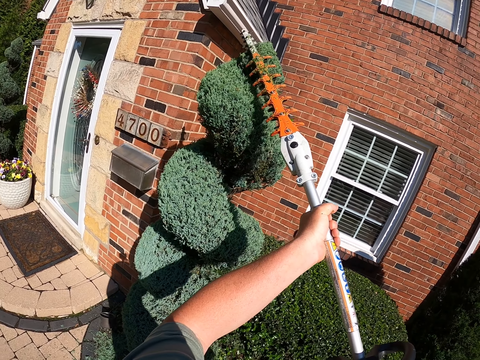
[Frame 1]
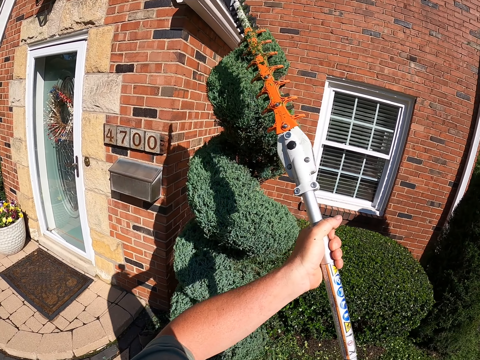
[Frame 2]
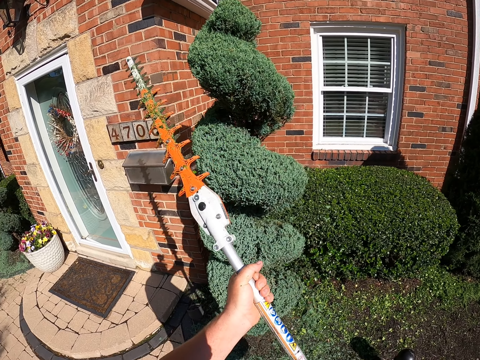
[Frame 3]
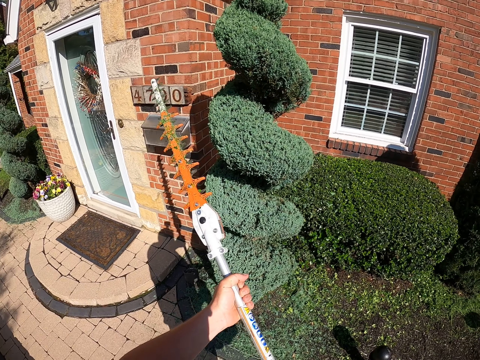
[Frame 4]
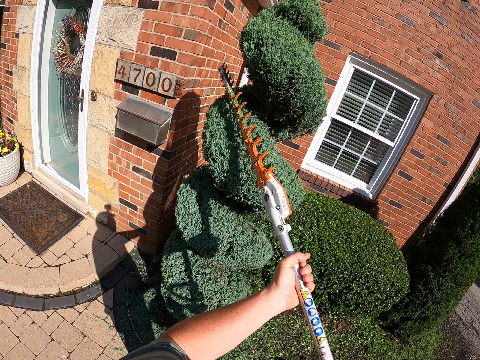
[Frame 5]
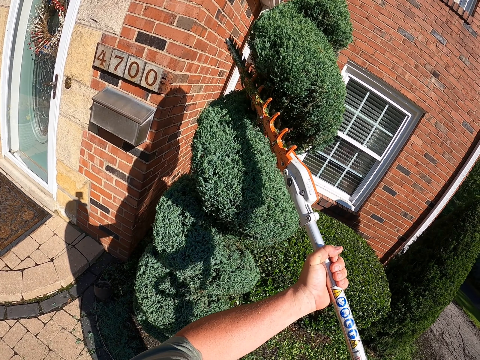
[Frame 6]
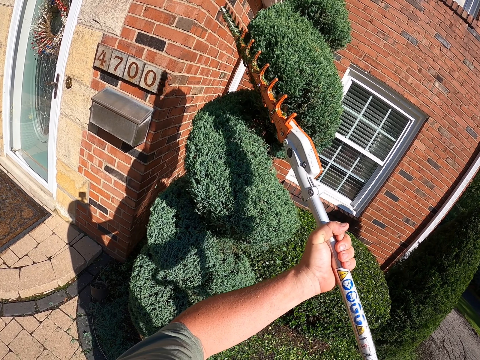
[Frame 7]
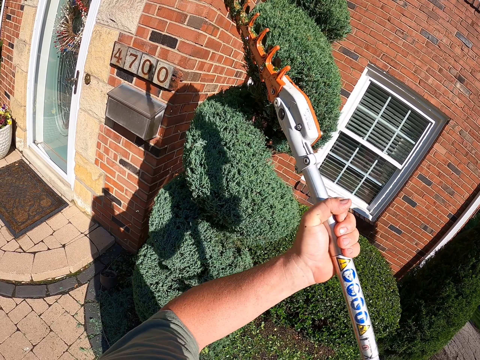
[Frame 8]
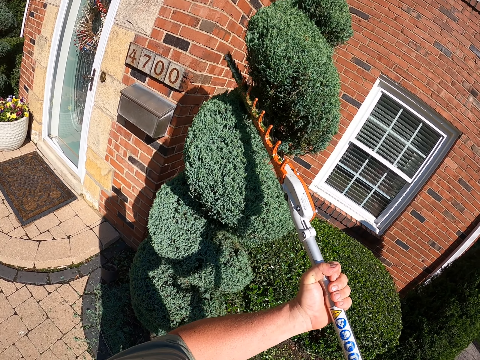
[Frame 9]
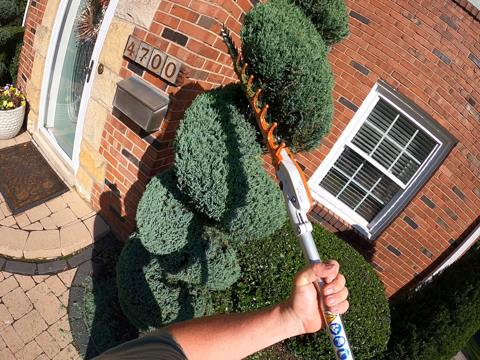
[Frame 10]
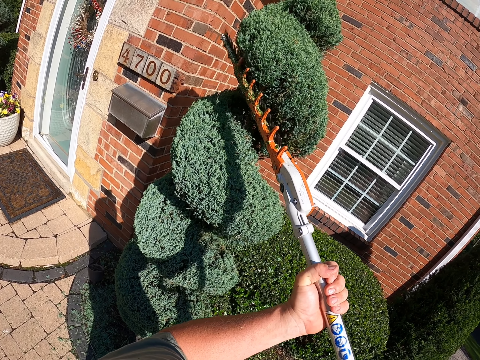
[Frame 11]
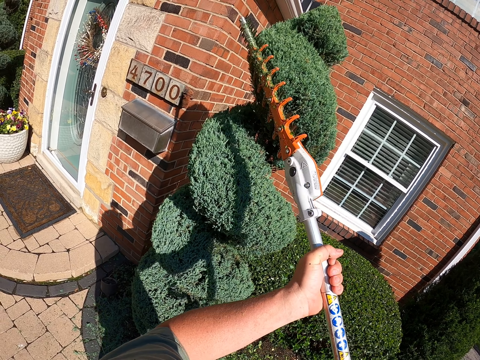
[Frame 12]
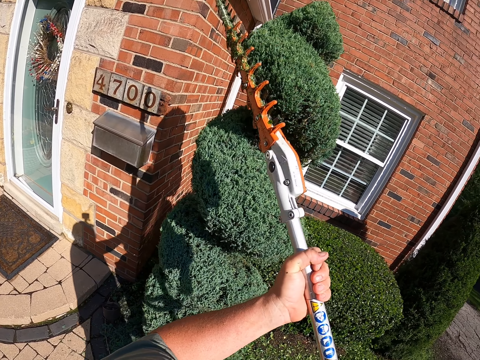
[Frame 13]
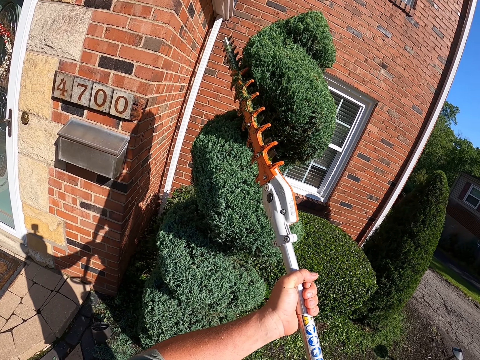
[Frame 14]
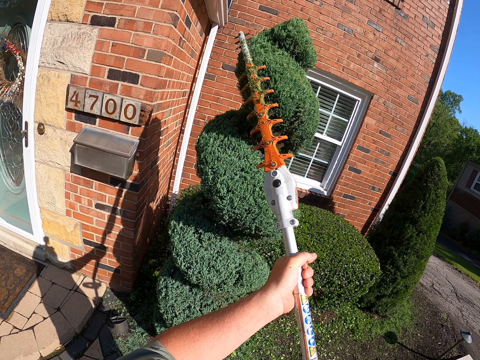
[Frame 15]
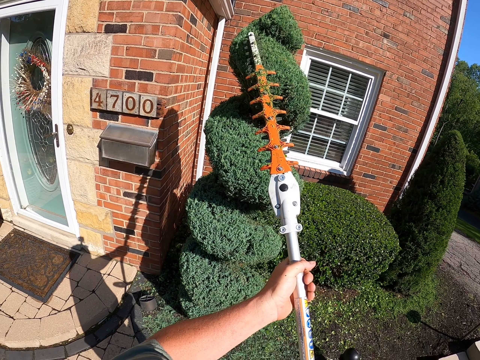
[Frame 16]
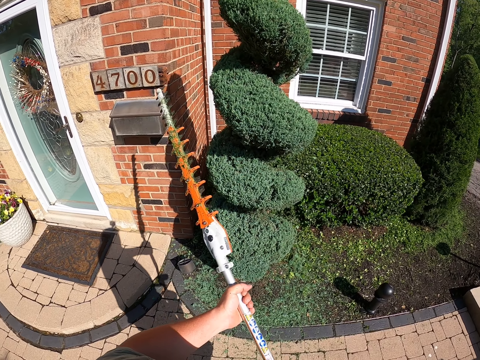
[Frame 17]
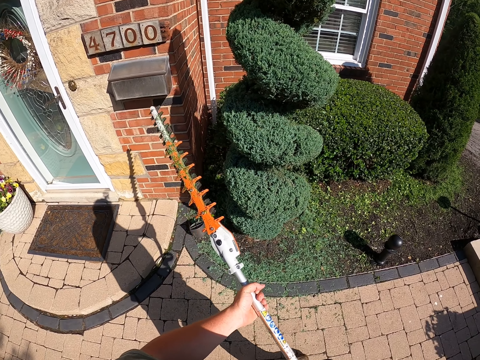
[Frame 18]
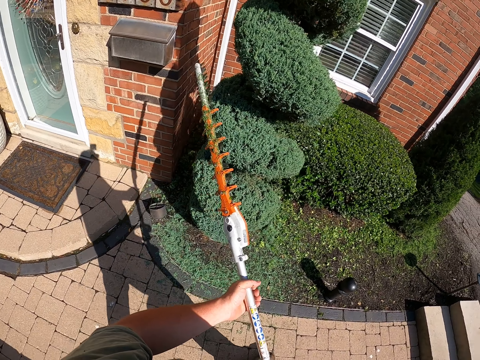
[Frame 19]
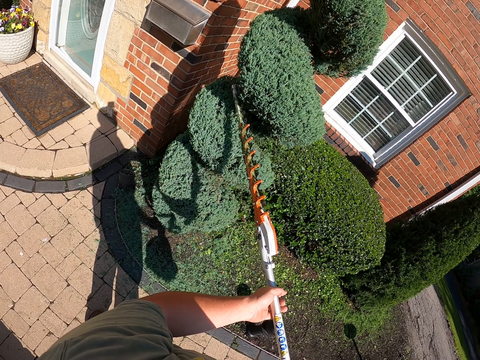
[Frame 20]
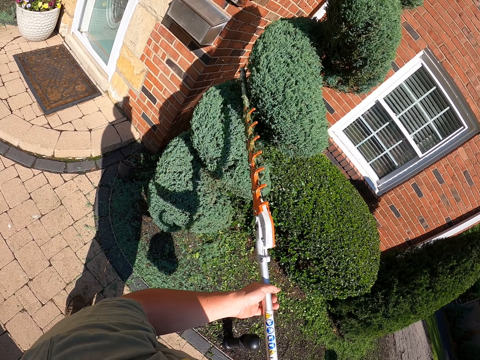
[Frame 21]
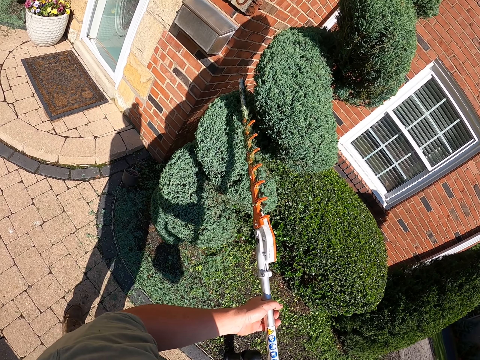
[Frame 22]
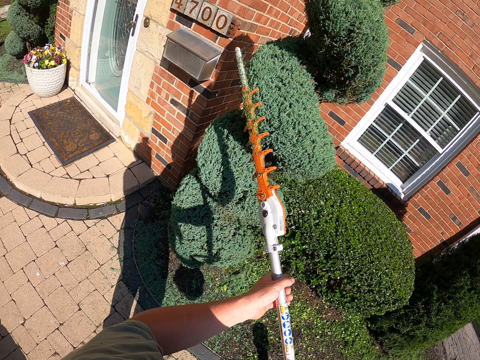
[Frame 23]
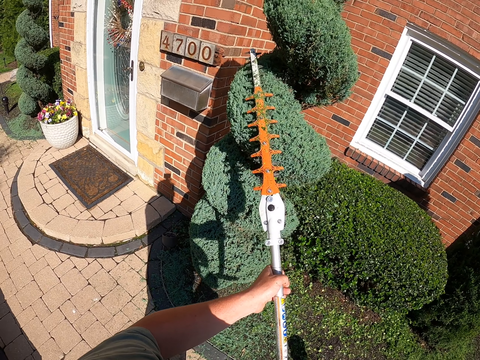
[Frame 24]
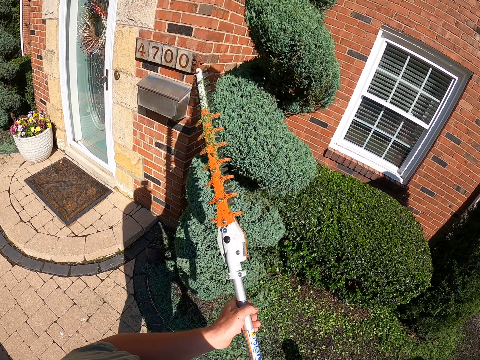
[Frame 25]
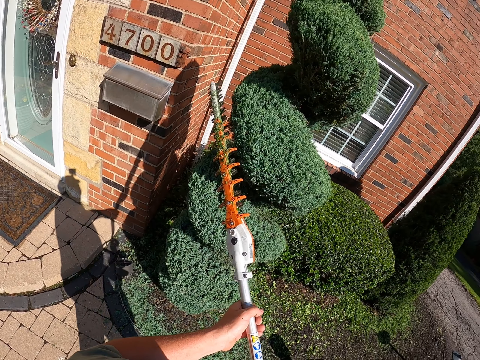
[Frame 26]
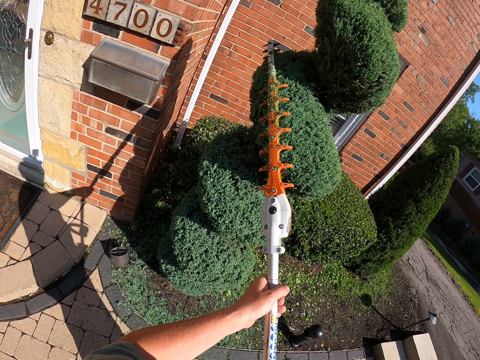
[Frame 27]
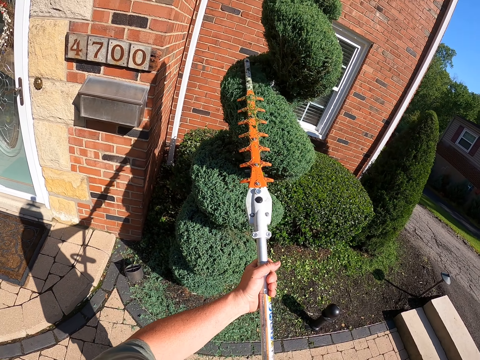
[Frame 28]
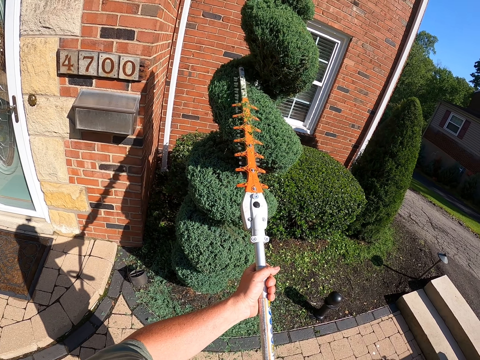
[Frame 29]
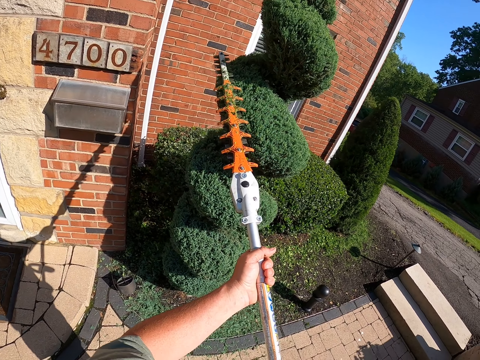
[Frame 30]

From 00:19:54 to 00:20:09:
The camera wearer moves the flower trimming machine away. They trim the flower. They move the flower trimming machine away, move around, and trim the flower.

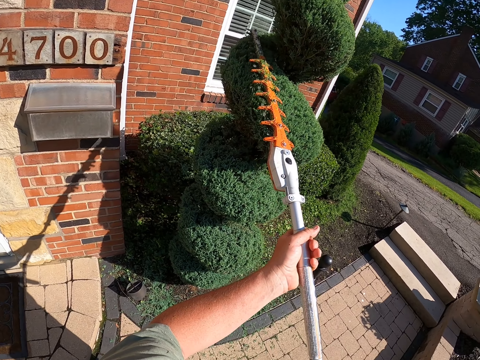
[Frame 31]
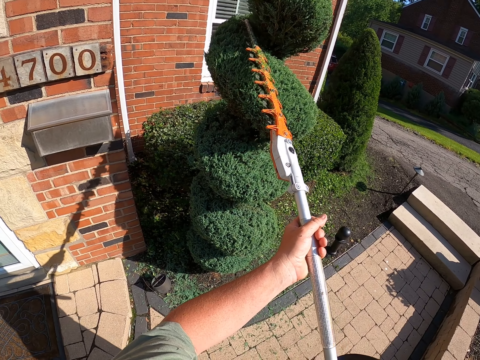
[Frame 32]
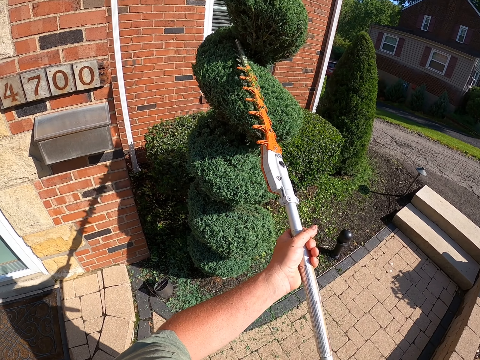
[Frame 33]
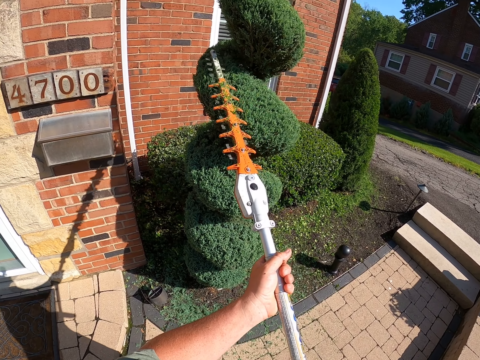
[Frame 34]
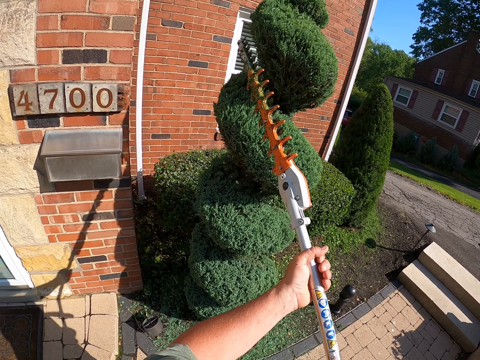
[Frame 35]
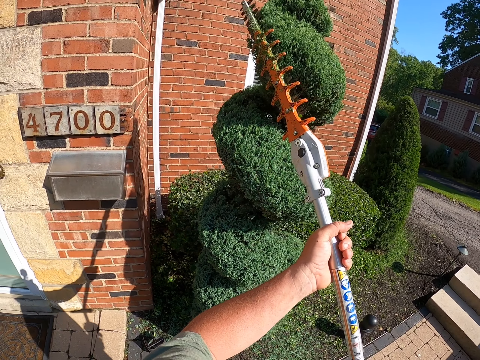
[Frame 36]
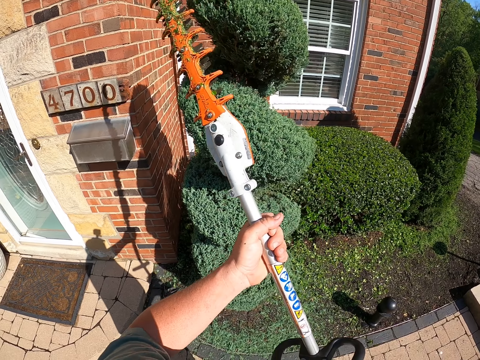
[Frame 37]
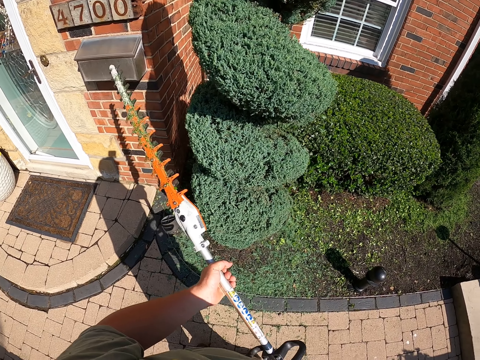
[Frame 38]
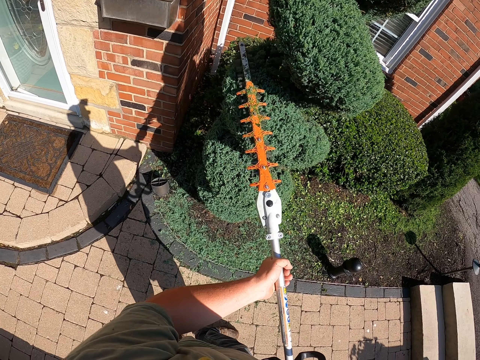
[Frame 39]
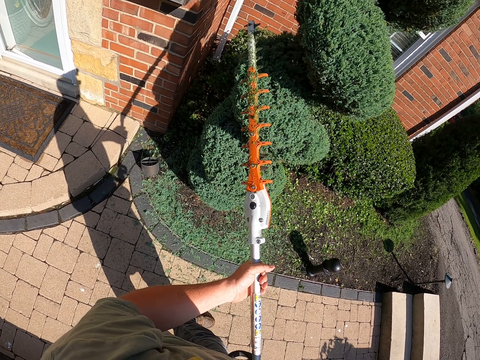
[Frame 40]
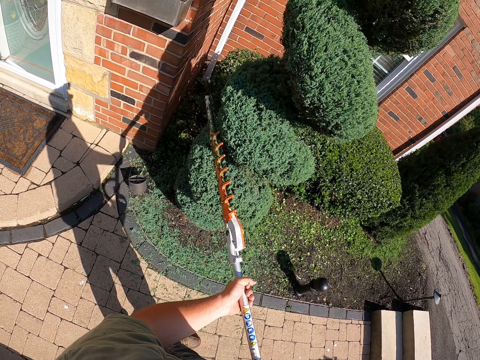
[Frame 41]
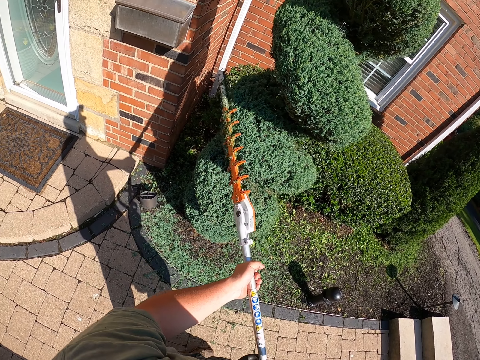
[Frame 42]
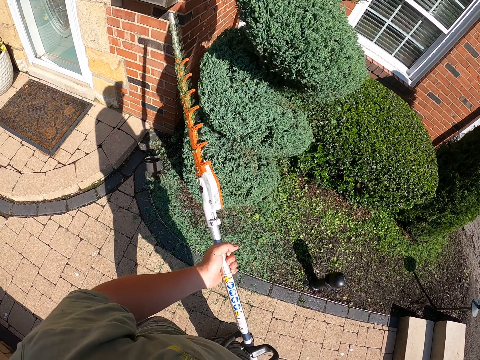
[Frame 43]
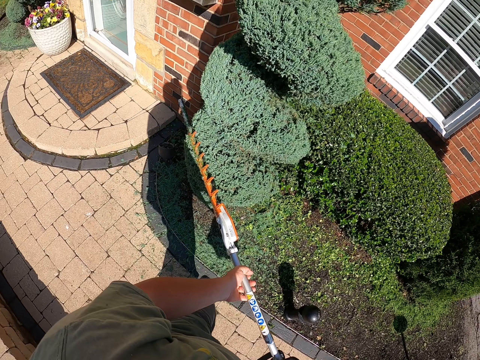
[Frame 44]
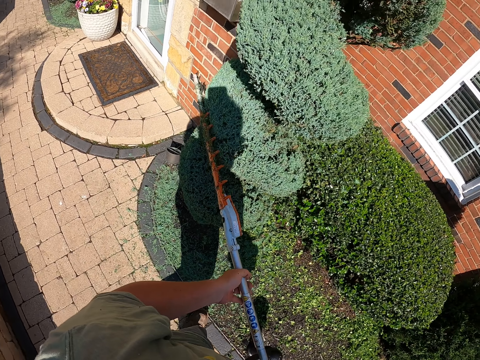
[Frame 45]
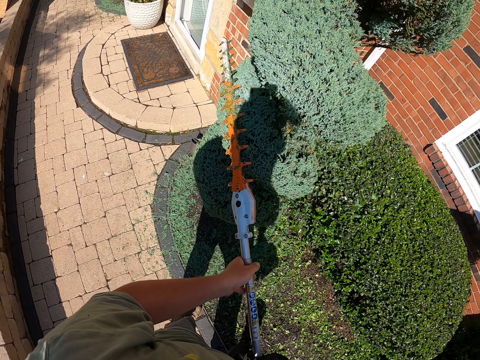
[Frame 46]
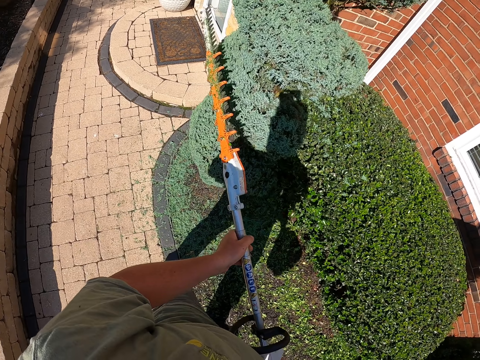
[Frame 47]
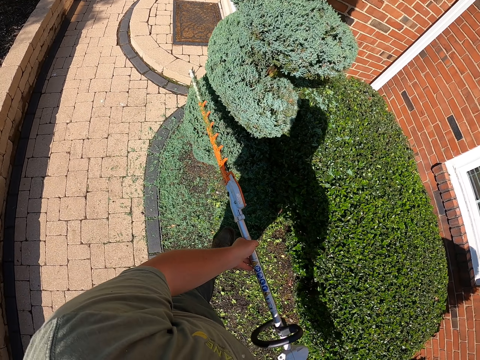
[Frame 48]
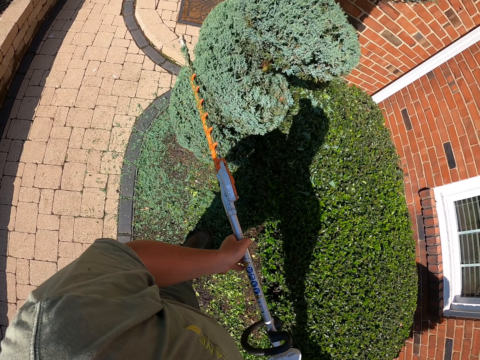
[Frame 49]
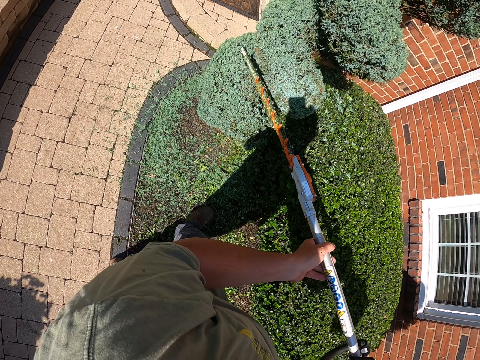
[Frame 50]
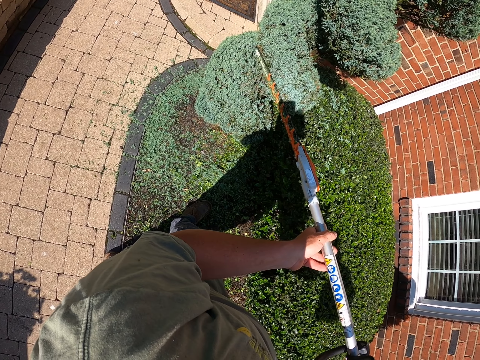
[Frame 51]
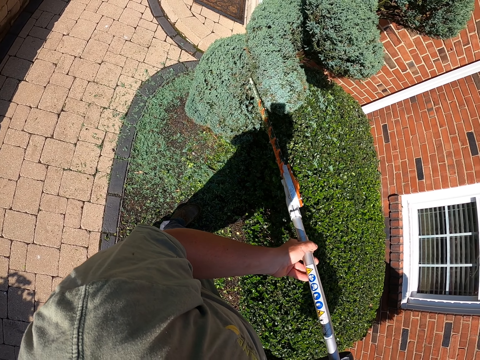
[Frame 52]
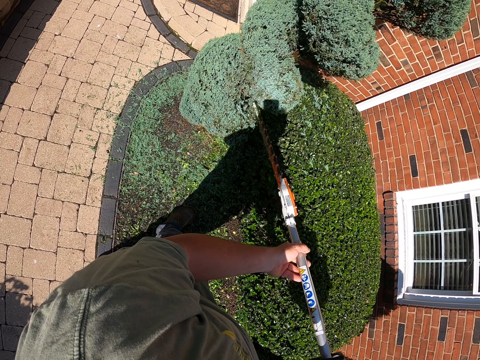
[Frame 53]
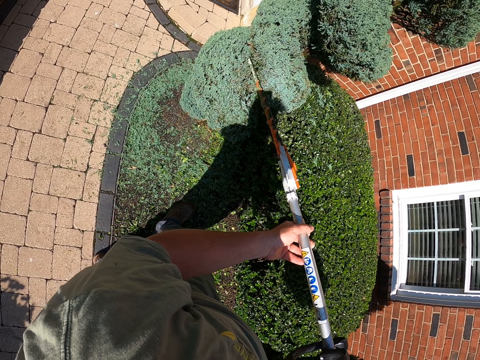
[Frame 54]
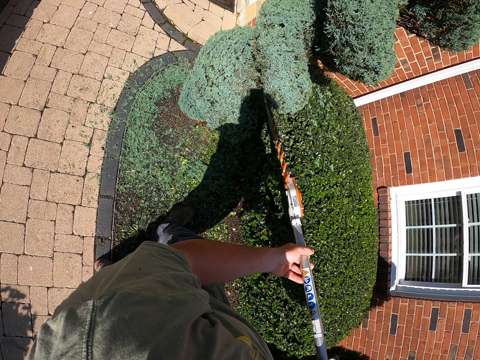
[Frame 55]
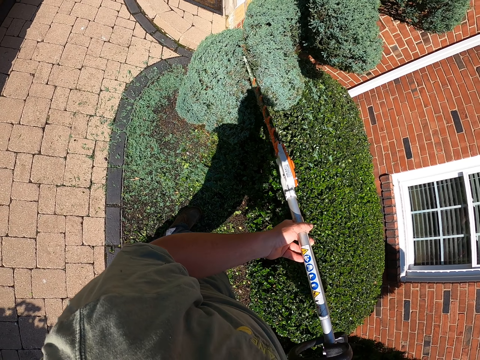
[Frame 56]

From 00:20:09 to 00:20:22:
The camera wearer trims the plant going downwards.
